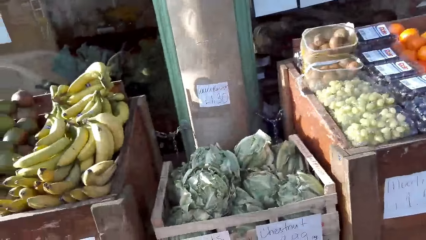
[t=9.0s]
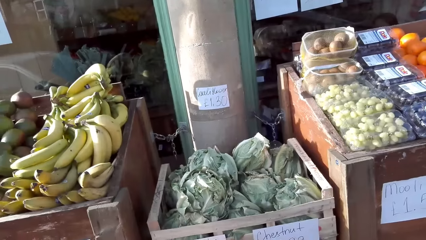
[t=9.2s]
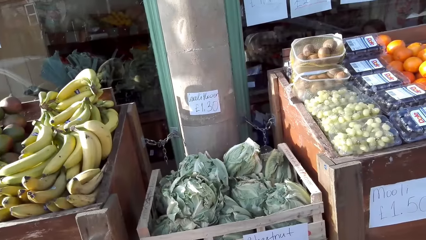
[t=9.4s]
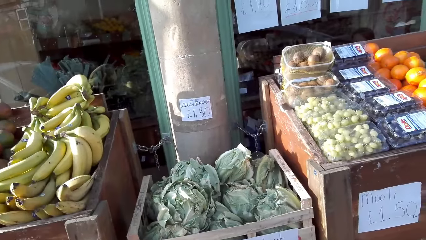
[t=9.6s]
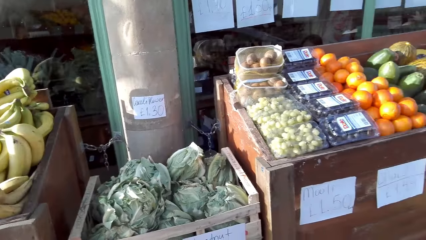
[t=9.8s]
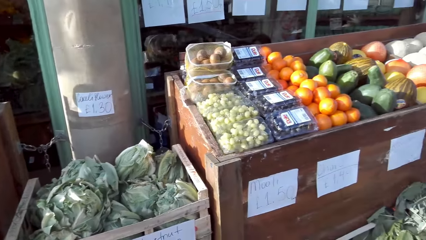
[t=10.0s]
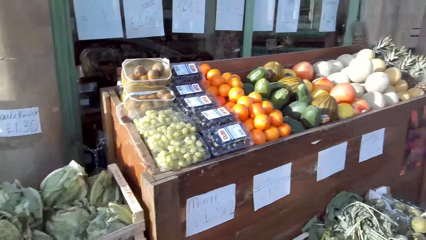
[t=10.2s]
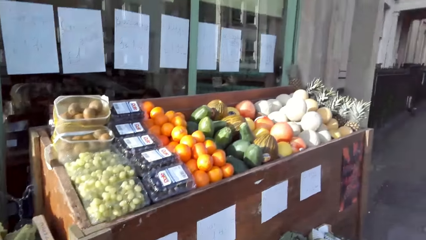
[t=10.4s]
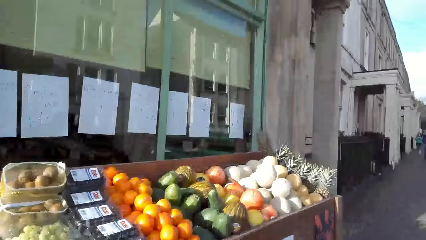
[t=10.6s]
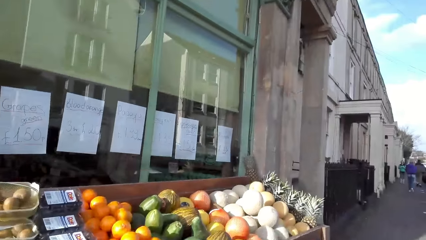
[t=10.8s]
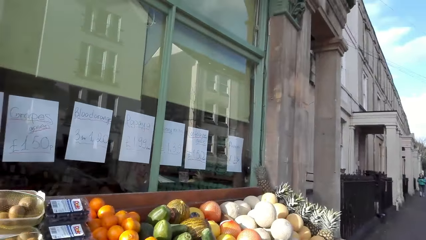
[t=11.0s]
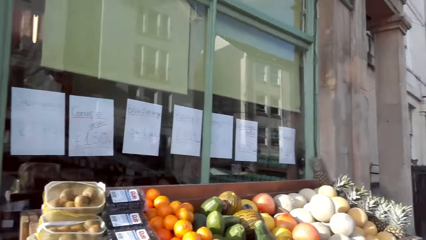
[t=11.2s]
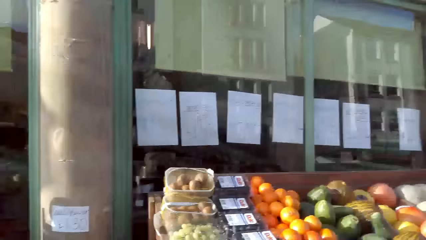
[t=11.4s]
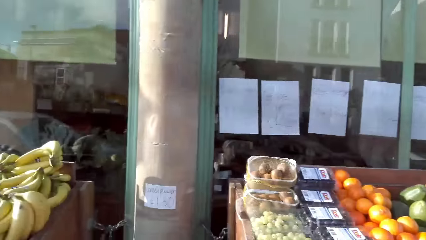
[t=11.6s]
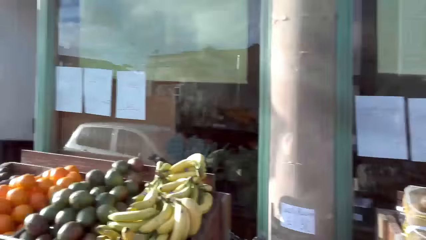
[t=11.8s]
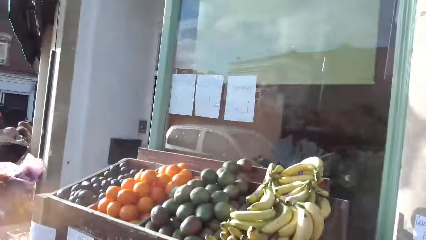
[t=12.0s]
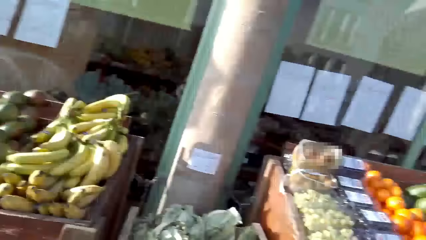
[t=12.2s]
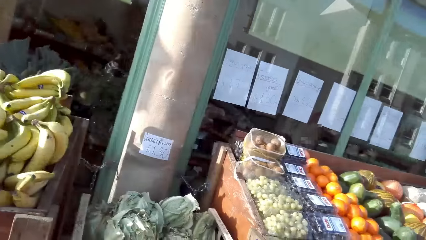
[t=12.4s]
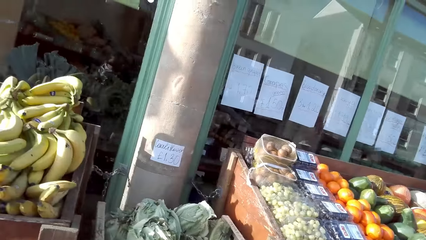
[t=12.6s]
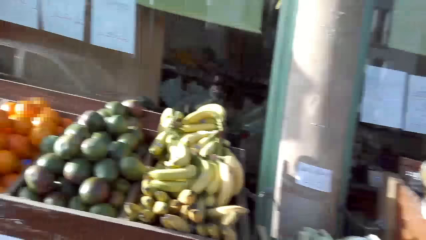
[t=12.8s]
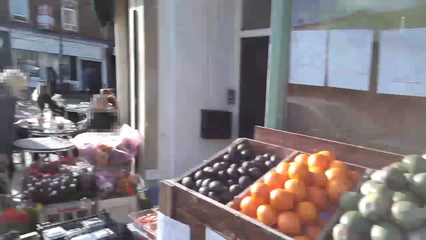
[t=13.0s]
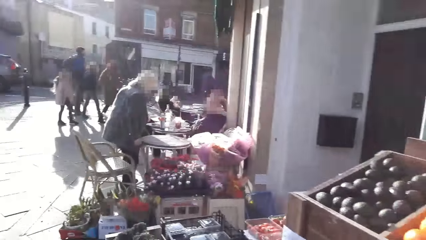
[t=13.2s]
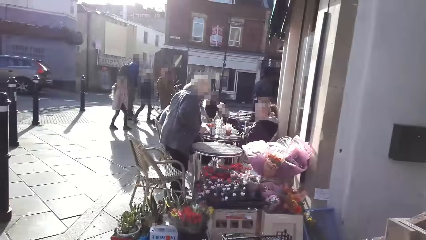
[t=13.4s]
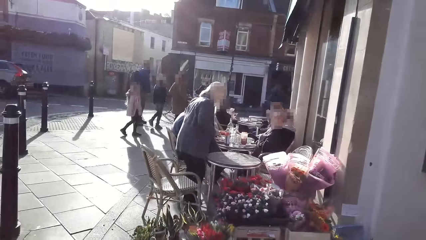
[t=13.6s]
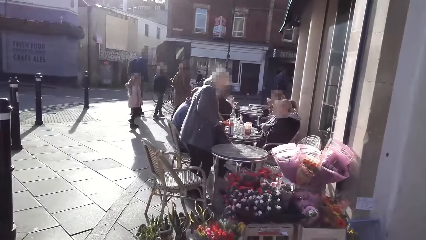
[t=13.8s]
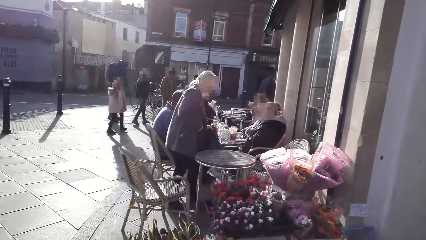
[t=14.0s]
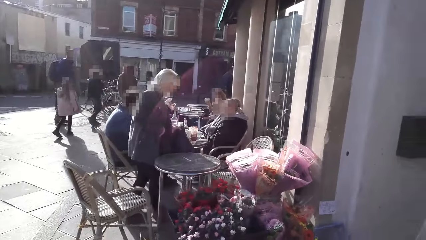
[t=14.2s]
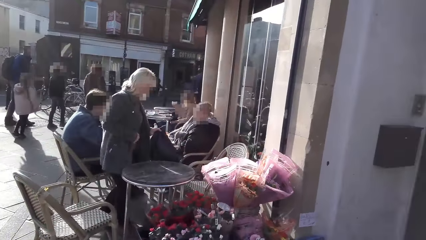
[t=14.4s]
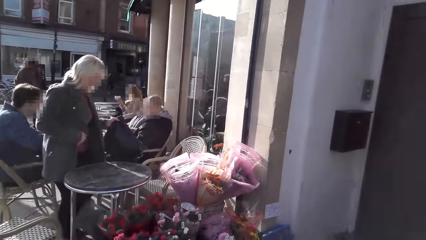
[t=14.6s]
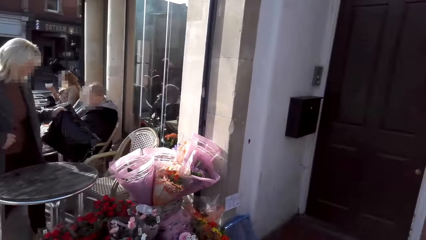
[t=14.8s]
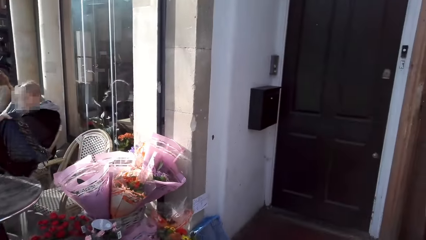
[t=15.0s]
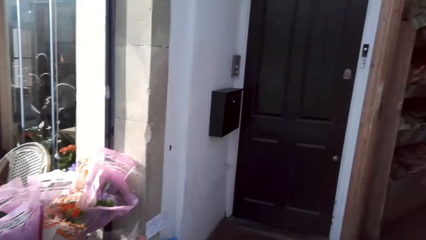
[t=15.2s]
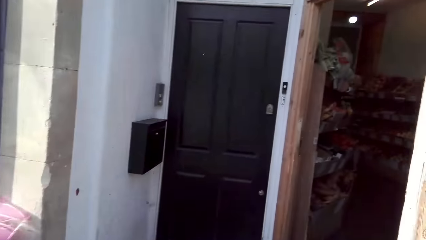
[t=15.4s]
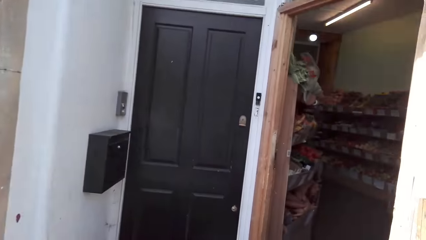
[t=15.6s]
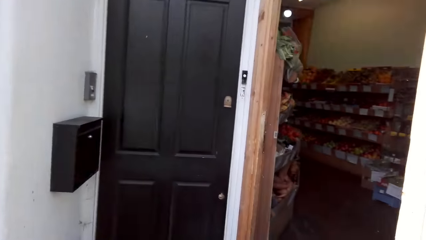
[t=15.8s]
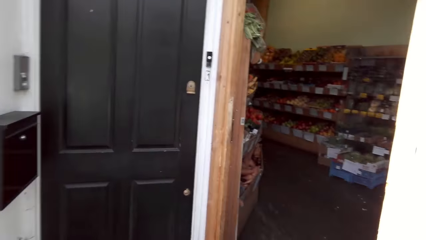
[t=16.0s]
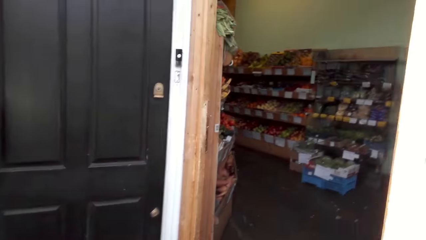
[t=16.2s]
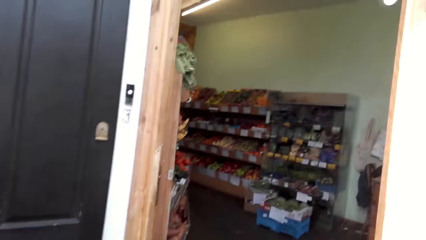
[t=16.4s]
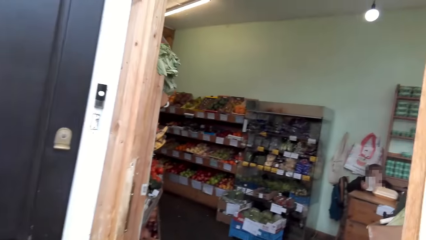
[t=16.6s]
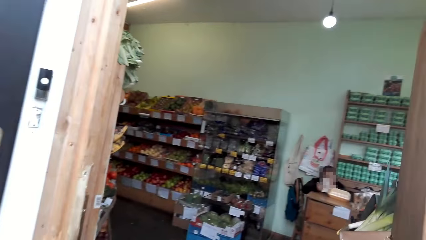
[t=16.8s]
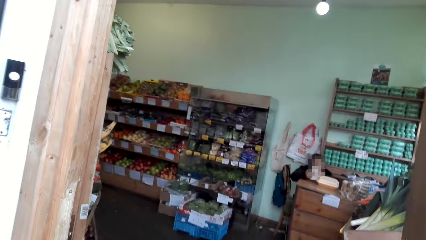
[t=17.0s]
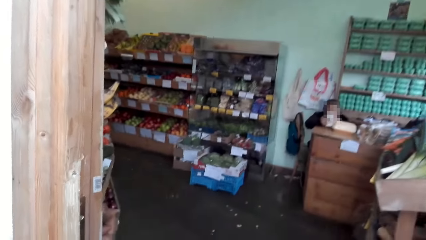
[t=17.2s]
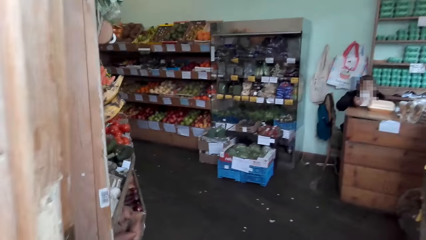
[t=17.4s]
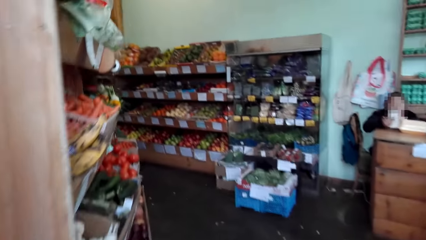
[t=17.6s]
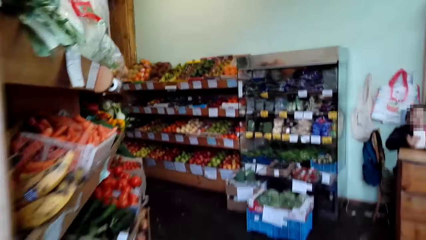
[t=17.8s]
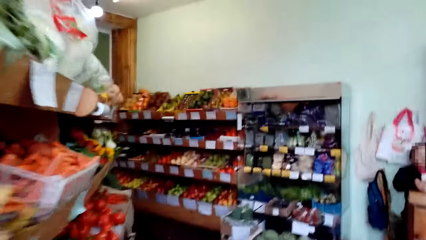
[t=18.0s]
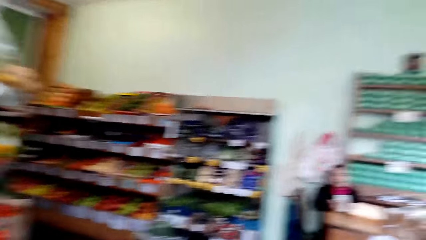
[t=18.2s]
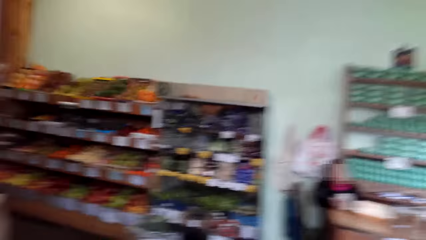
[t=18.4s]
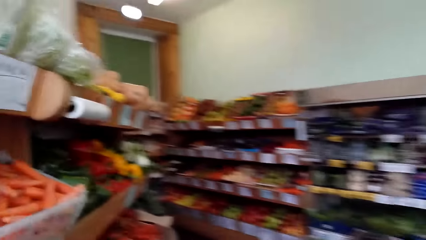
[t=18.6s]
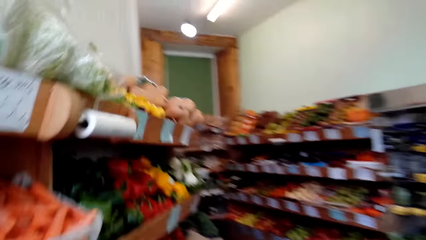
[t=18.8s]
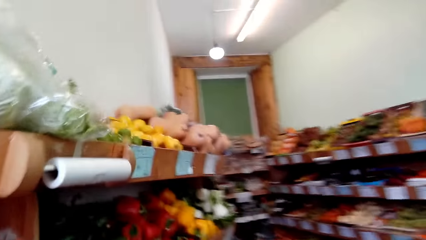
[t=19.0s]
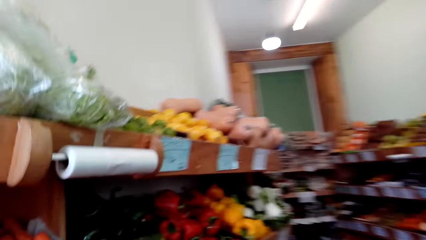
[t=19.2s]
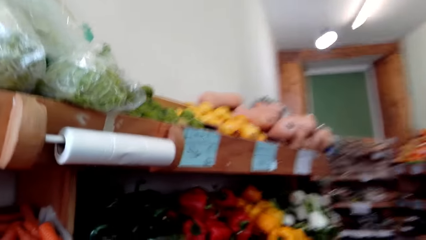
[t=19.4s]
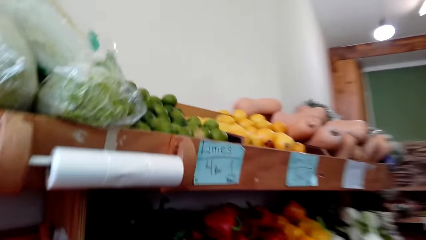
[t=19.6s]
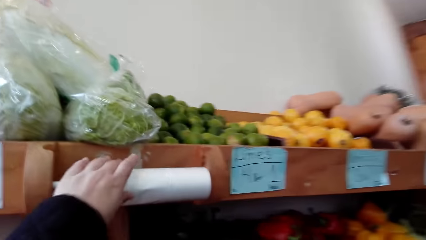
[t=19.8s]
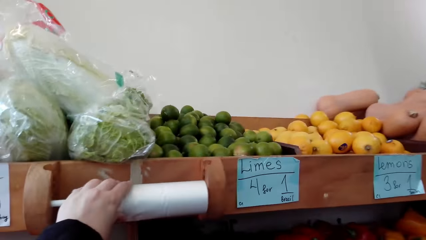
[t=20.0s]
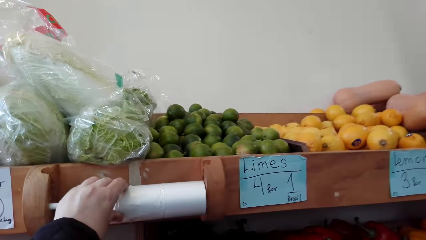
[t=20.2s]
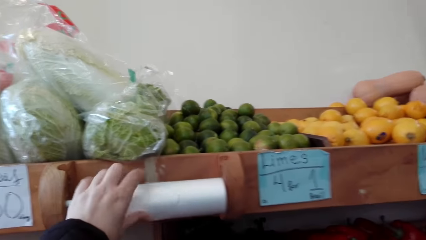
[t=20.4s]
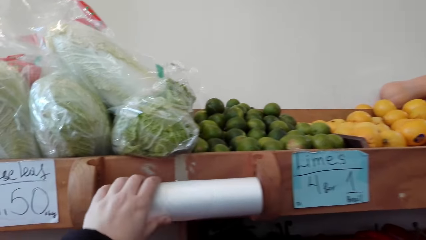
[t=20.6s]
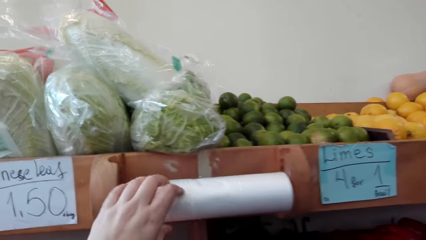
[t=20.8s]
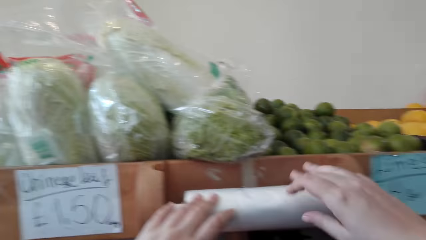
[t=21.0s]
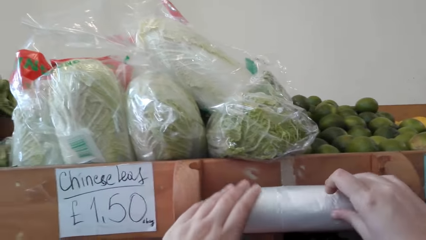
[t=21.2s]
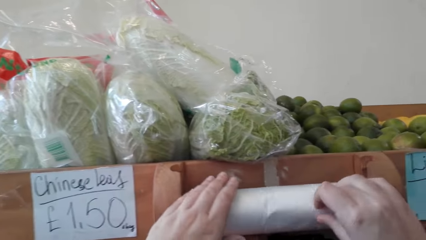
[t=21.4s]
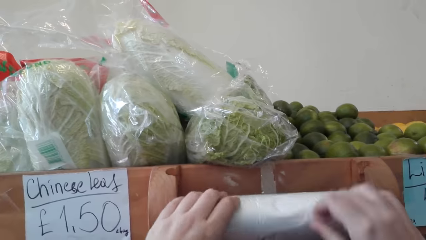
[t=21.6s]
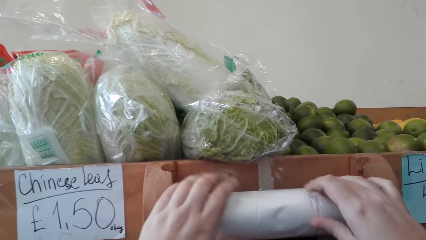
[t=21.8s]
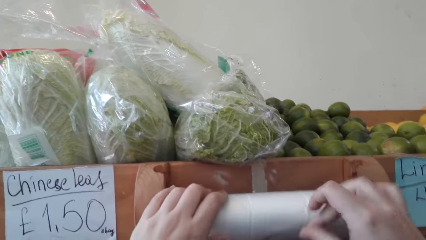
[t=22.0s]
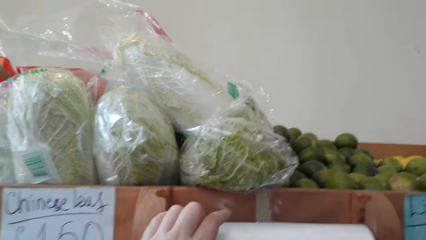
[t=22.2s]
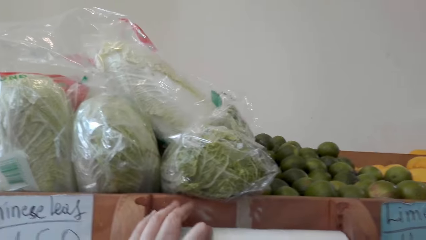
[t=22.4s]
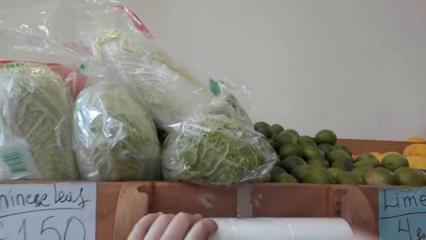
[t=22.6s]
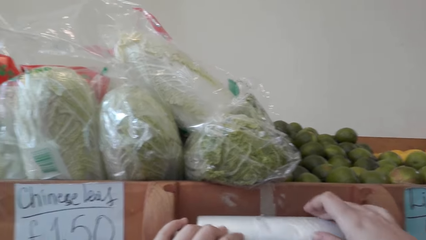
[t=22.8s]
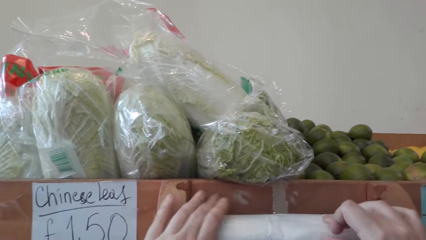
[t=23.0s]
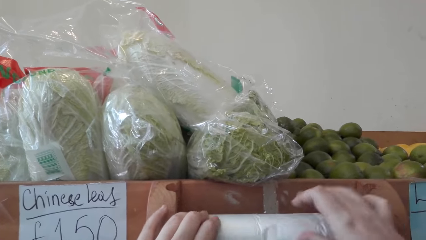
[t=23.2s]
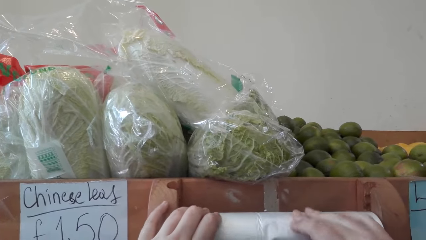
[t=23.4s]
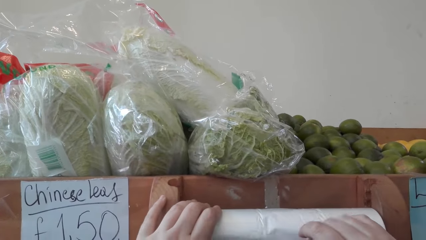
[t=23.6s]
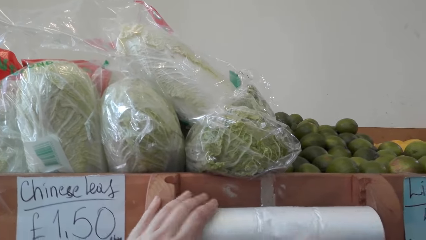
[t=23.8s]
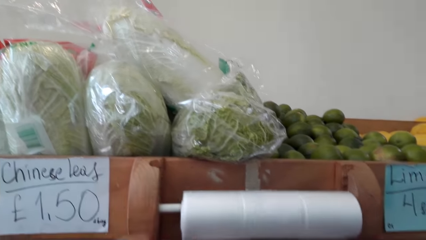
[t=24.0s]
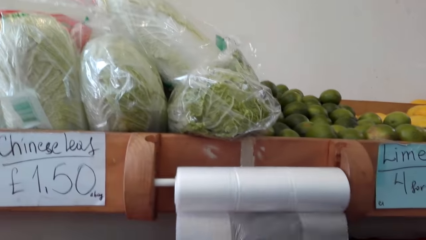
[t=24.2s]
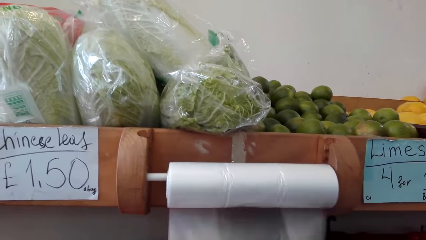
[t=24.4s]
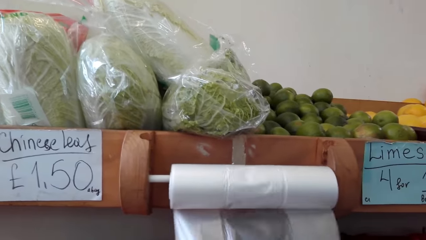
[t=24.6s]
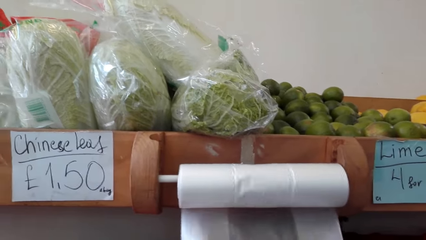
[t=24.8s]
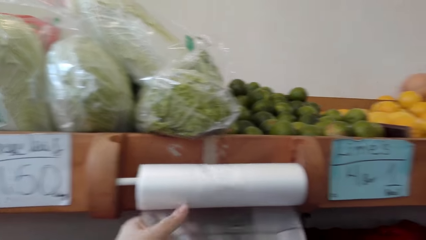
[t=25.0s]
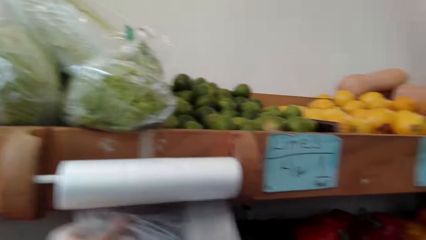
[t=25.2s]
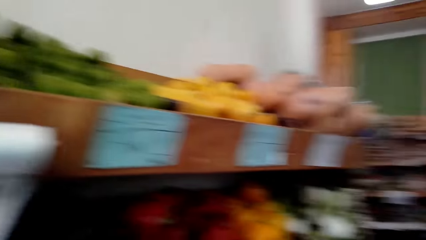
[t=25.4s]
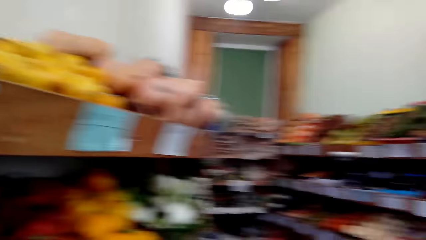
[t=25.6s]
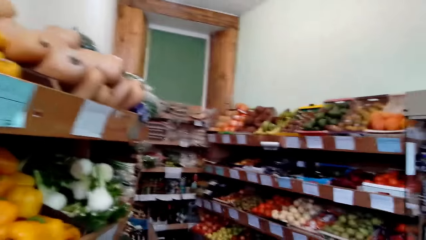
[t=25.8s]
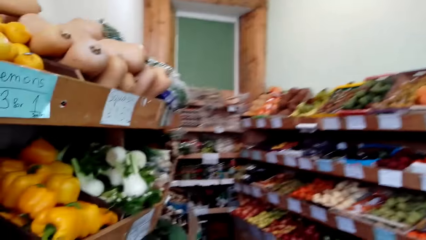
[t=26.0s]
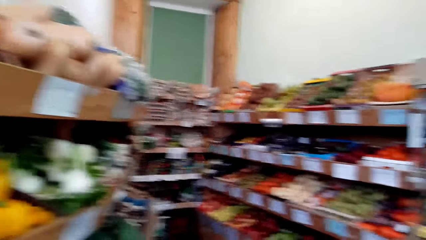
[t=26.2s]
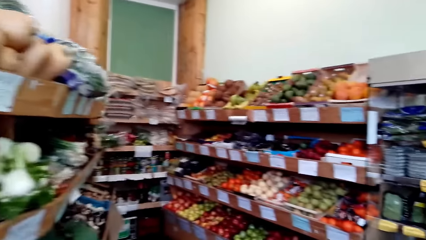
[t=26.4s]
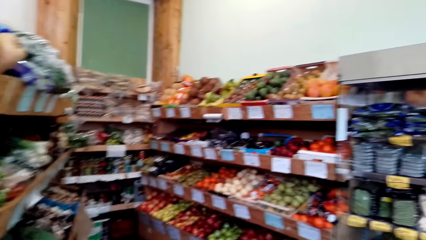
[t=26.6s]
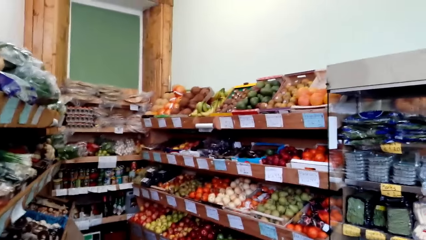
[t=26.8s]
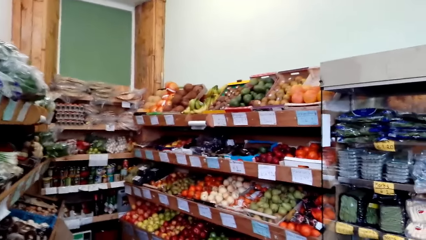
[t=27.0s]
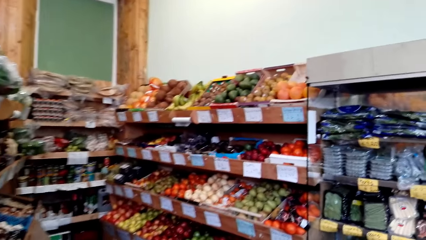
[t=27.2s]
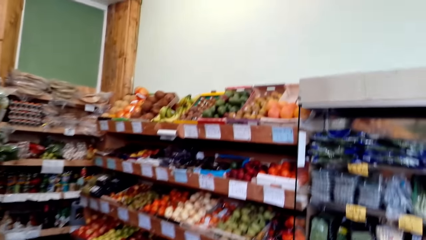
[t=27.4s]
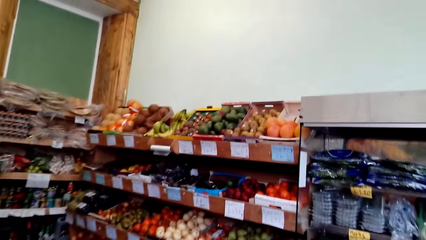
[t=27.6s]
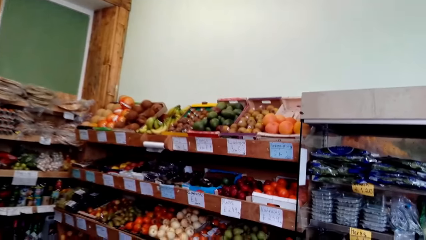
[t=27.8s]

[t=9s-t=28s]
The camera wearer looks around. They walk into a grocery store. They unroll a clear plain polythene bag. They roll a packaging paper. They walk around.
